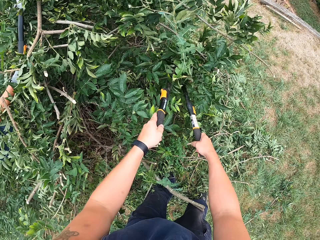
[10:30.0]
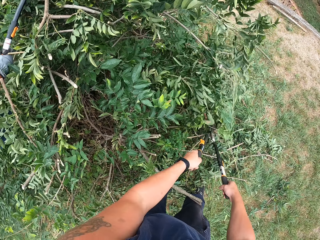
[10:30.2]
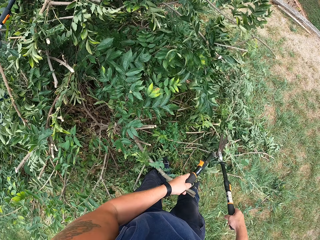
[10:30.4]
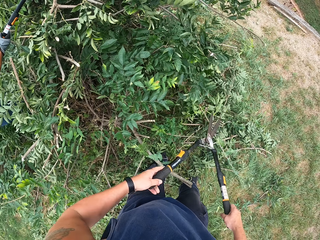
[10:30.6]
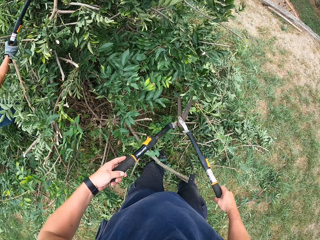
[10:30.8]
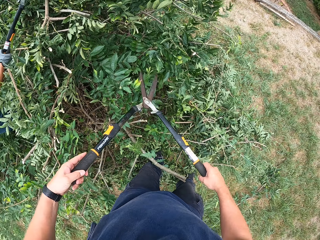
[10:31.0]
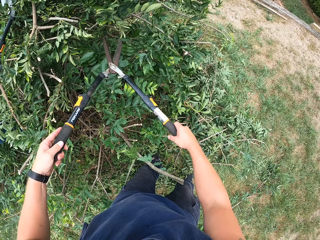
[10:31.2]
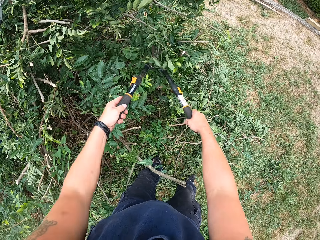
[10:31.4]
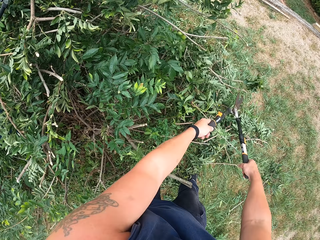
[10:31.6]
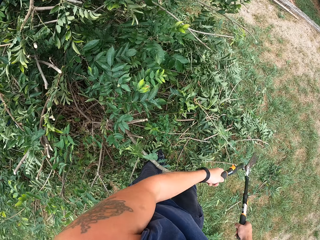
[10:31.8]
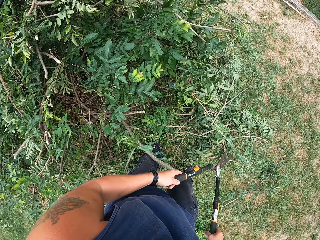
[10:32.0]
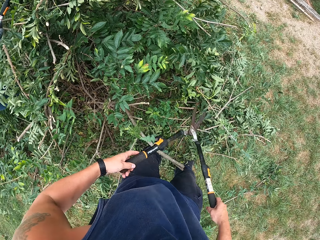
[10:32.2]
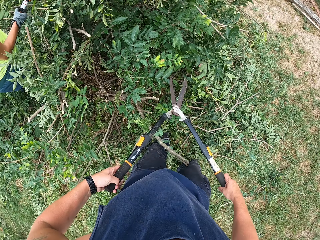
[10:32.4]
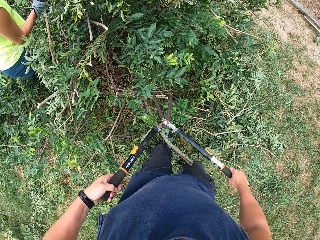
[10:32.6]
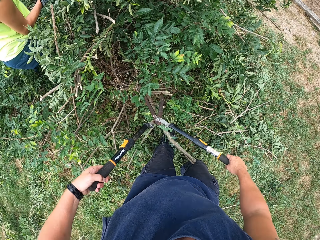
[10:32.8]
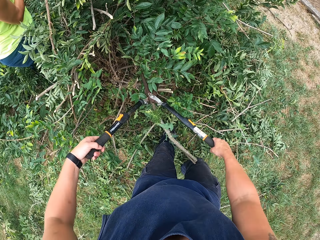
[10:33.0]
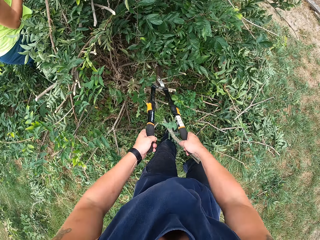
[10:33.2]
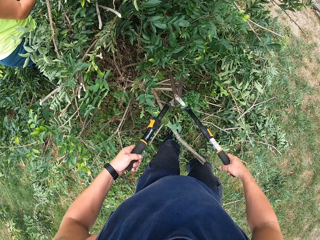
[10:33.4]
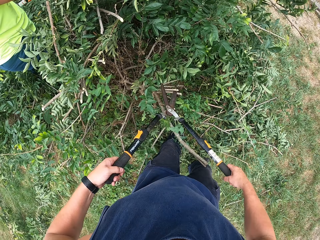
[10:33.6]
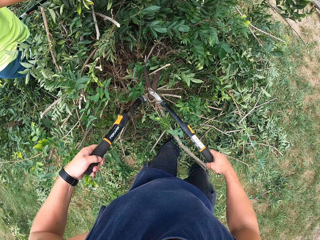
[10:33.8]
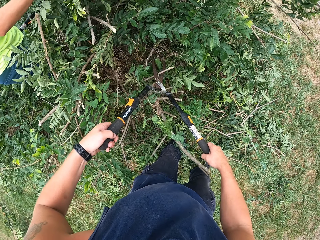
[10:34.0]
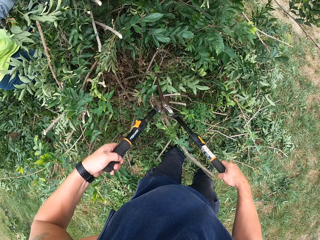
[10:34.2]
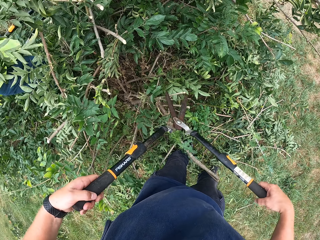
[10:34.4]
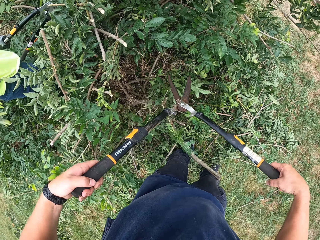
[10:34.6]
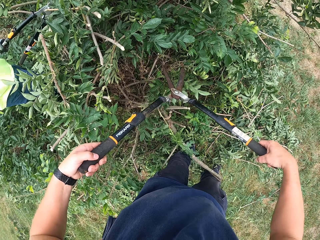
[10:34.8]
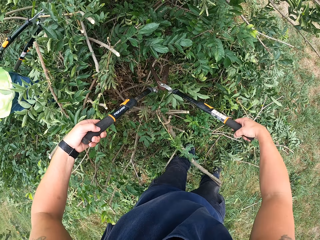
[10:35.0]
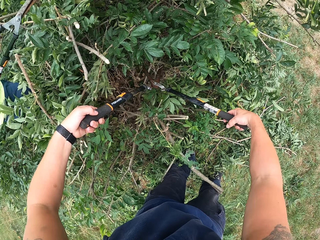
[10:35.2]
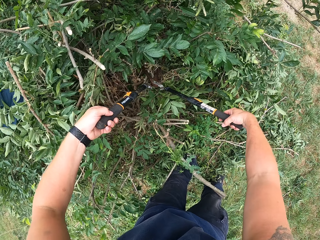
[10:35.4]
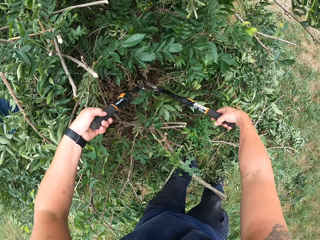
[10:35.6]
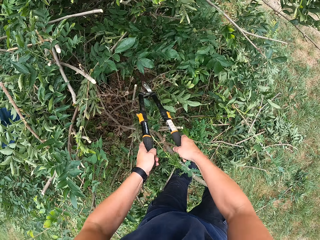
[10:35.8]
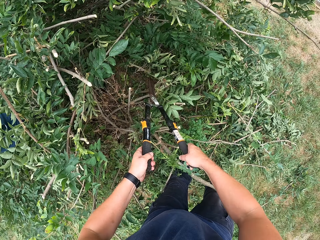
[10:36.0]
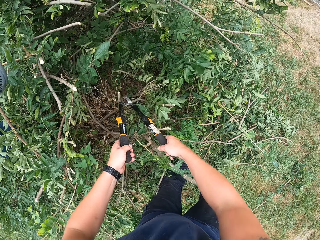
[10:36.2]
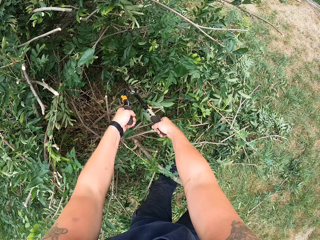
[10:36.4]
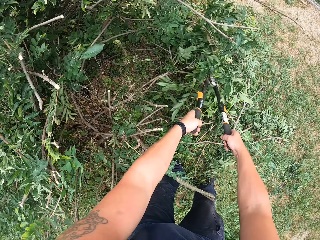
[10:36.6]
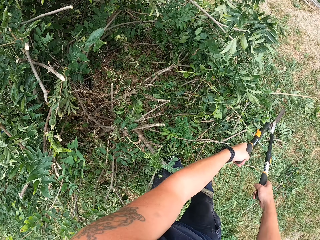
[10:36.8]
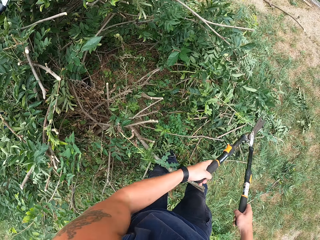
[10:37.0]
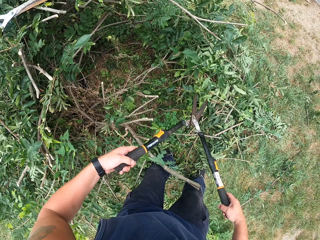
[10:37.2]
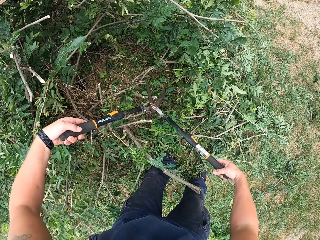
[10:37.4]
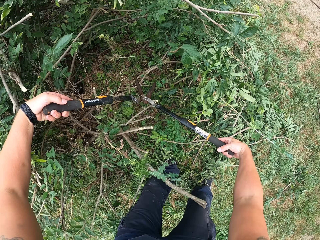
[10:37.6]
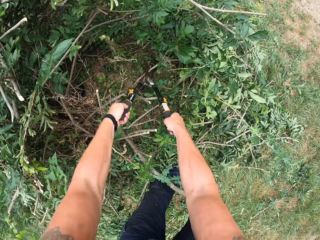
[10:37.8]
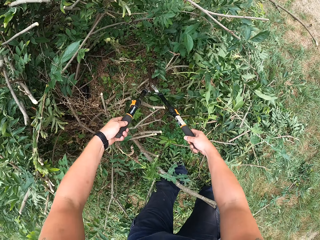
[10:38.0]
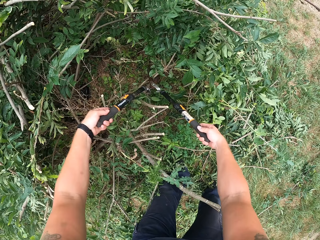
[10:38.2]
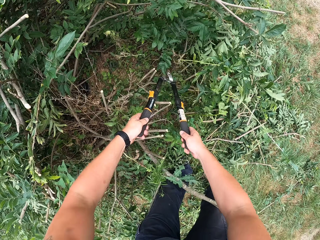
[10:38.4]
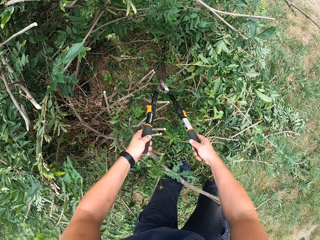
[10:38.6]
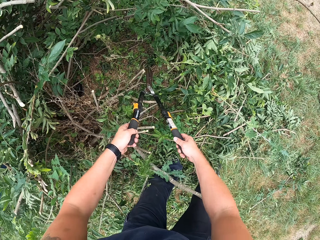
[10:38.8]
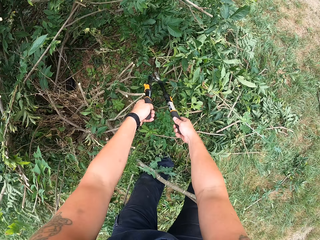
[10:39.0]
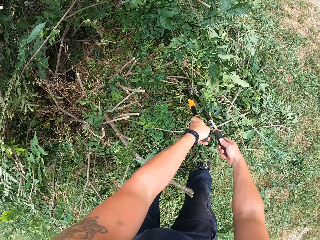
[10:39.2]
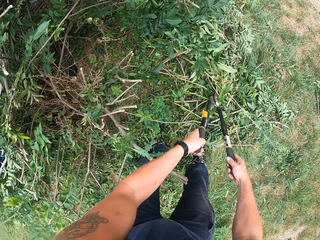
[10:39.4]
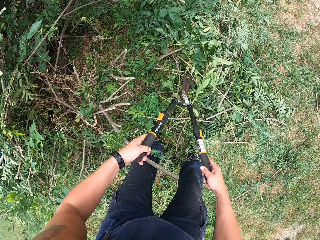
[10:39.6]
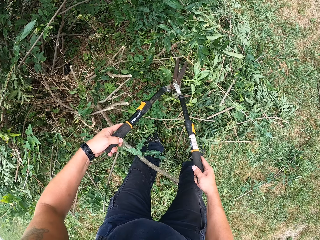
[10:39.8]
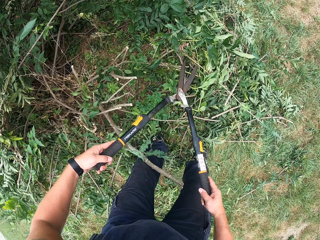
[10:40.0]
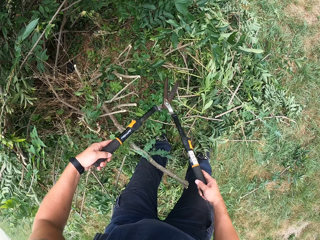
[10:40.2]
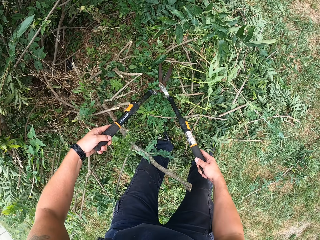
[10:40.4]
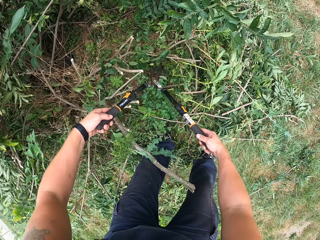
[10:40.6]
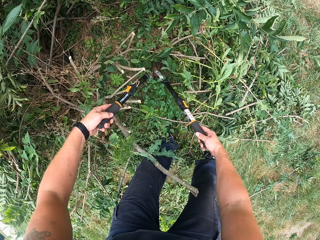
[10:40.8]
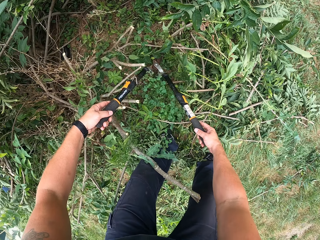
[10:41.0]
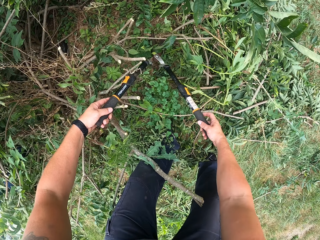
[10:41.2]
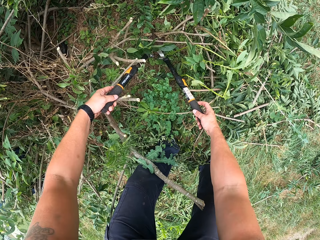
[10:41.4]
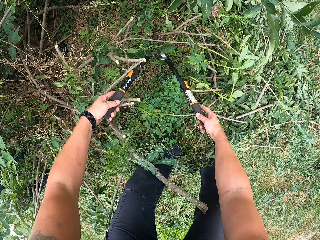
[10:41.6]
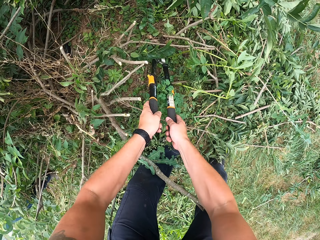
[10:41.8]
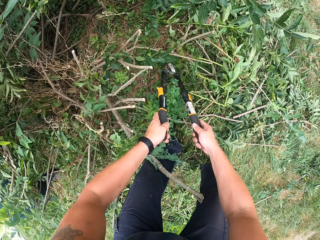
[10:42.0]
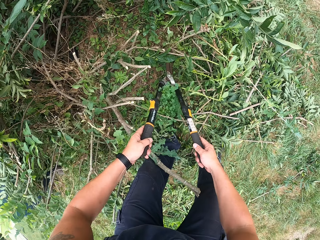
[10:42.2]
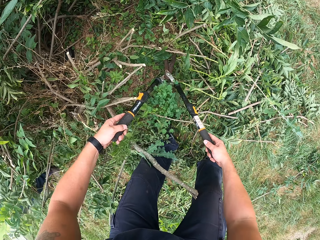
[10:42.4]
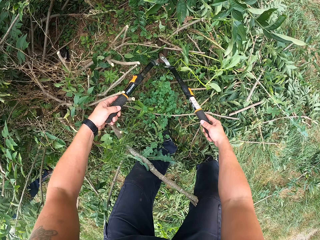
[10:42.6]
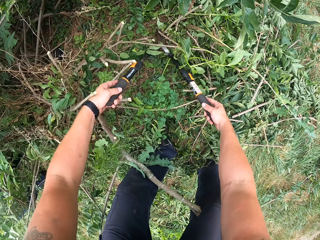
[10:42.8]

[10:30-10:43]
The camera wearer pushes some of the branches on the tree with the shears. They trim the tree with the shears. The man picks a branch from the tree with his right hand and drops the branch on the floor. The camera wearer pushes some of the branches on the tree with the shears. They trim the tree with the shears. They push some of the branches on the tree with the shears. They trim the tree with the shears.

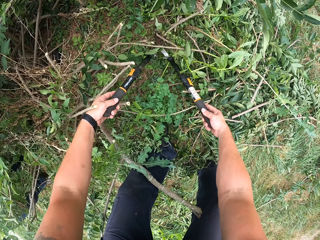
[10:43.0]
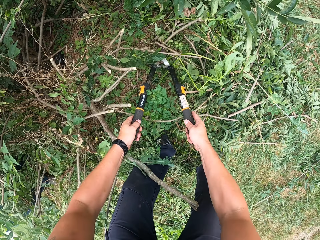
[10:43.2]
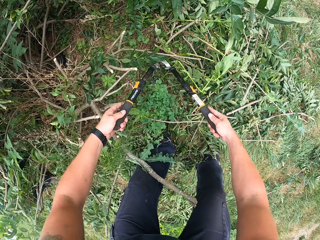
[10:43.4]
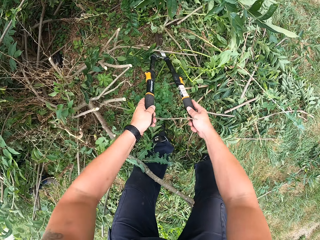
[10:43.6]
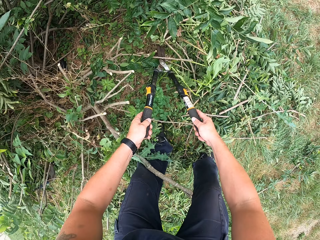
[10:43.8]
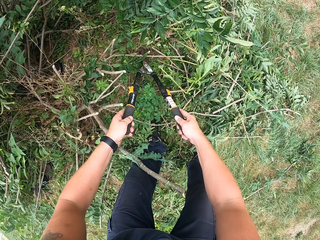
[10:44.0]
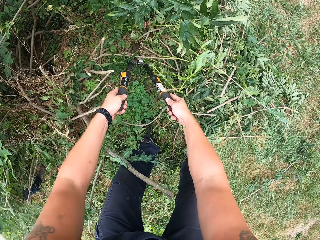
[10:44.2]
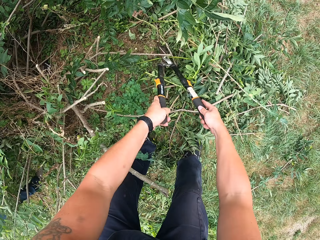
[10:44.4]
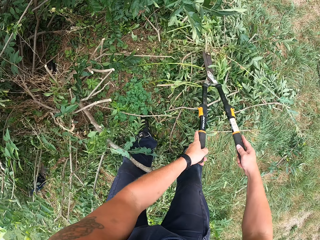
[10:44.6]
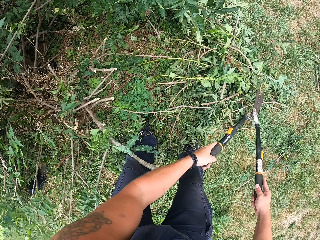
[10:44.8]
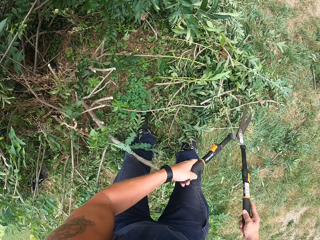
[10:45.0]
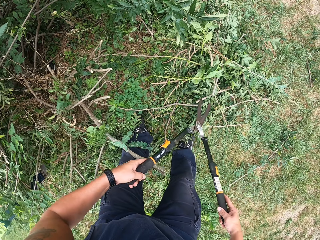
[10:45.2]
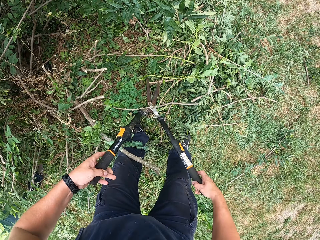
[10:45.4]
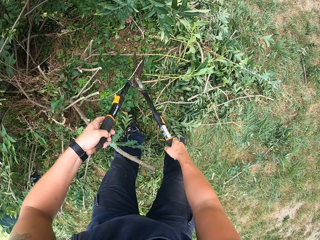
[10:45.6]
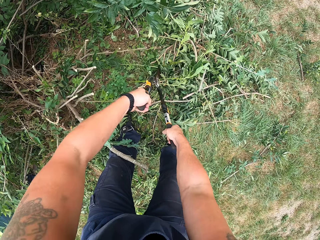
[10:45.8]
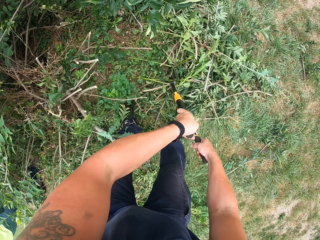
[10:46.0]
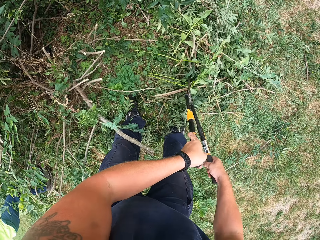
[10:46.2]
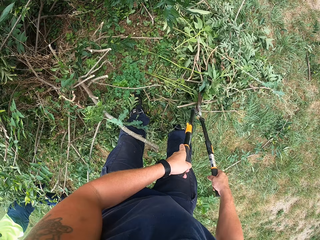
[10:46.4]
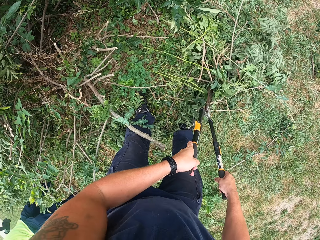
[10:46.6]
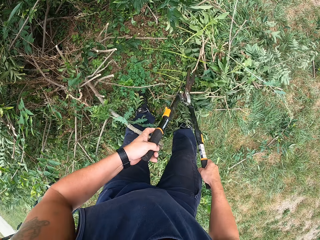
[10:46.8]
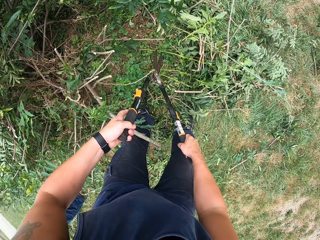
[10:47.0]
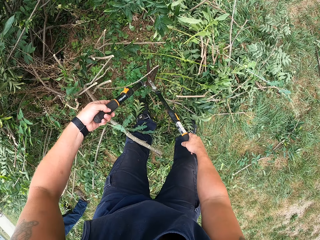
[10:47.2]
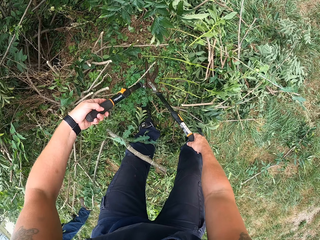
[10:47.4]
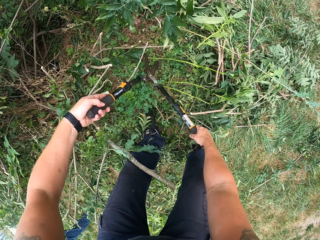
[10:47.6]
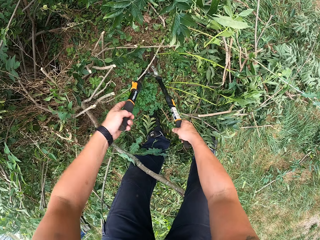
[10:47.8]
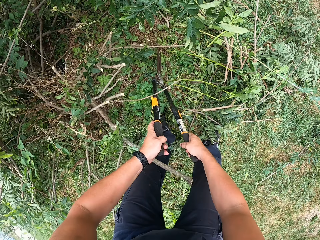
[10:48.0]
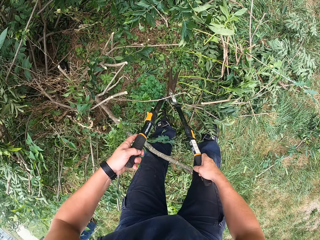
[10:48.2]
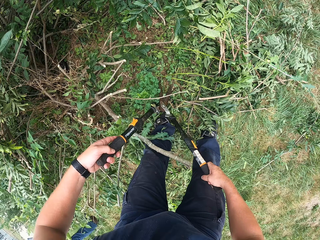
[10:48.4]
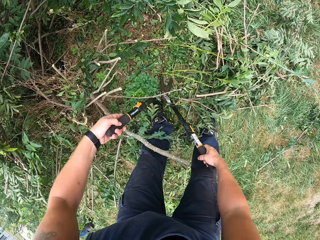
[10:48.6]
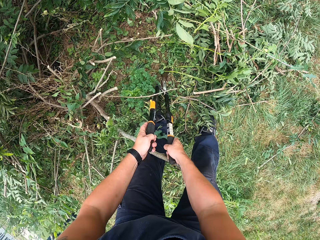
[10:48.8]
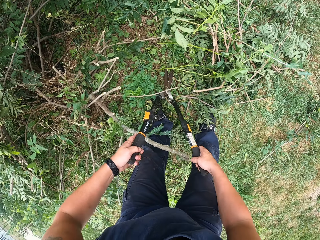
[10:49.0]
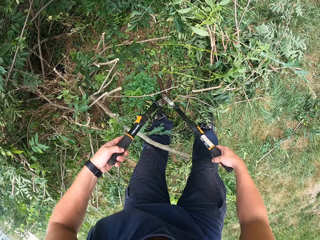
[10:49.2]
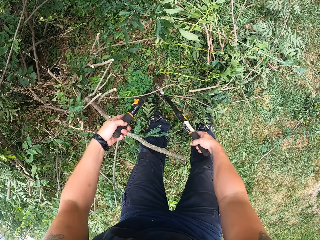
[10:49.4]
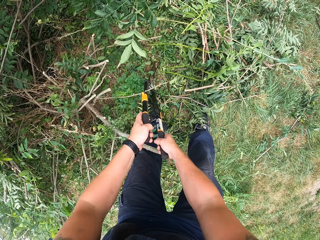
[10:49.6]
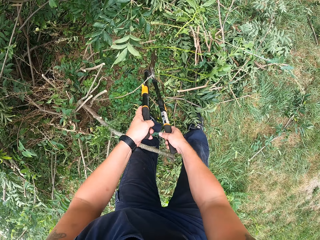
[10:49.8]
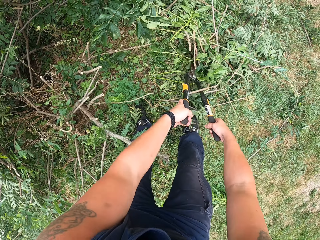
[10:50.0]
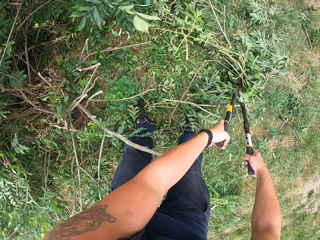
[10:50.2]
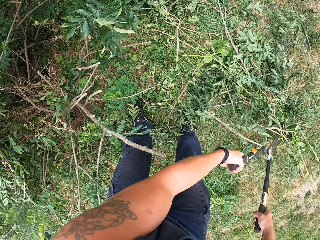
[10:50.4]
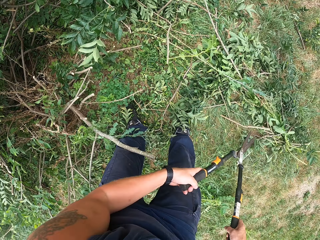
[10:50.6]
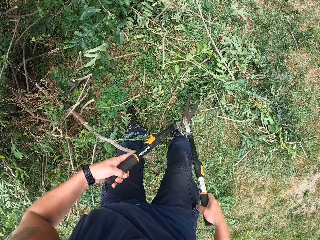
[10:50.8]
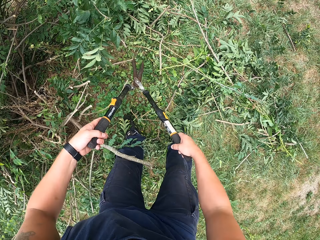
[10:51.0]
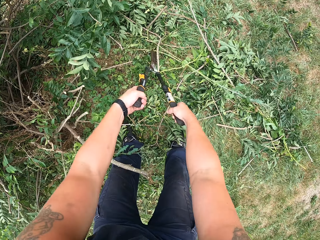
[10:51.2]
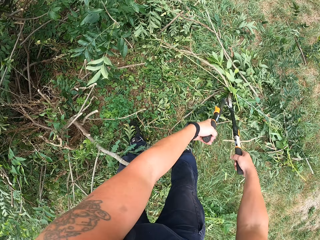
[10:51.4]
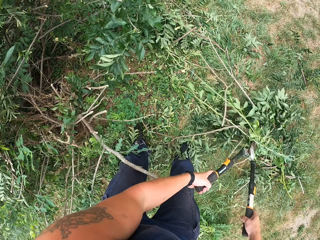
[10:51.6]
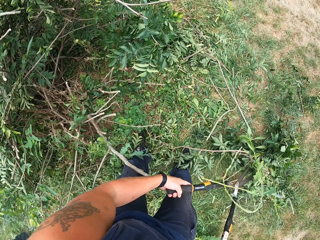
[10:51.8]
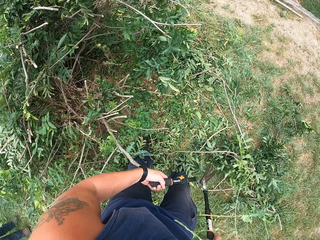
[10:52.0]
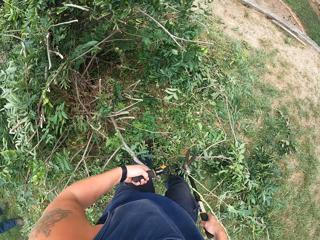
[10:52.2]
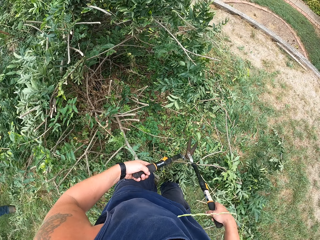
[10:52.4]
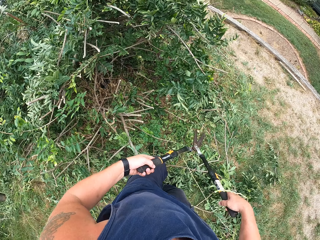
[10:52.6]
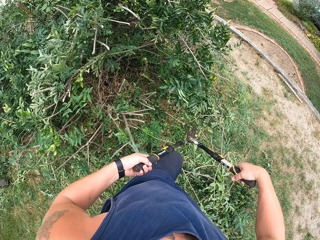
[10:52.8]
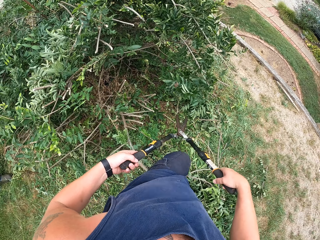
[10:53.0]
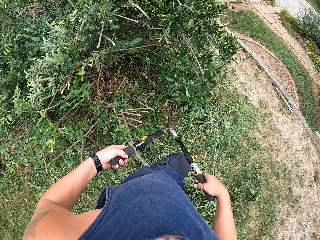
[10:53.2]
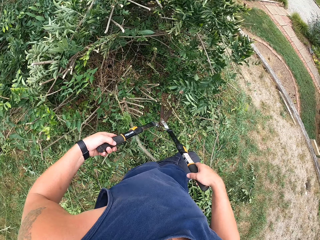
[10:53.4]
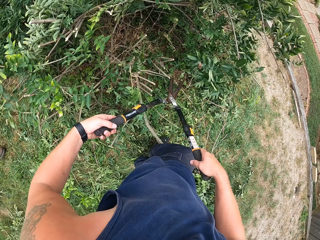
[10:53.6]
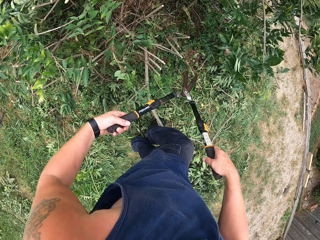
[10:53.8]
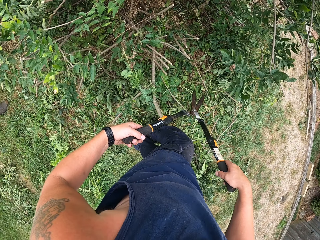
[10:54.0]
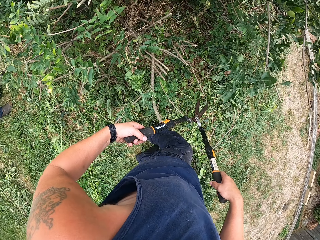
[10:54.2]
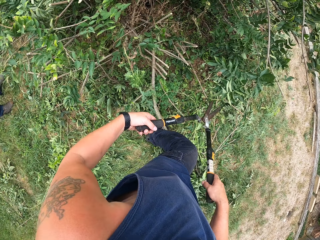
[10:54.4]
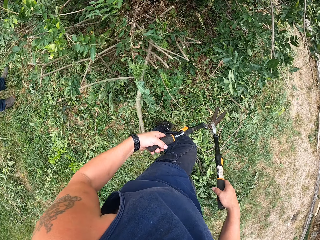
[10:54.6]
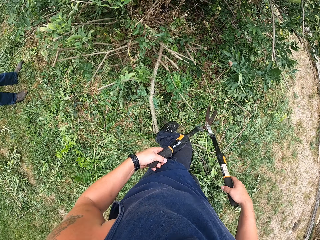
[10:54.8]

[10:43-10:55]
The camera wearer pushes some of the branches on the floor with the shears. They trim the tree with the shears. They push some of the branches on the floor with the shears.
